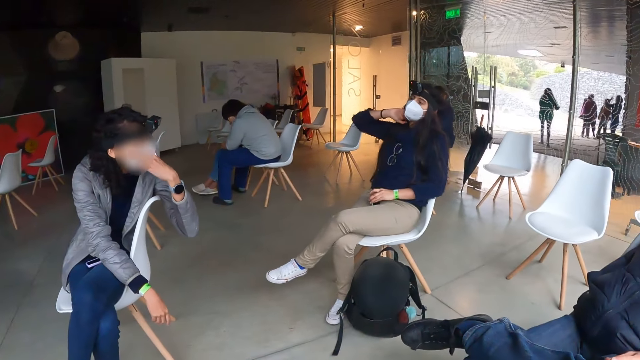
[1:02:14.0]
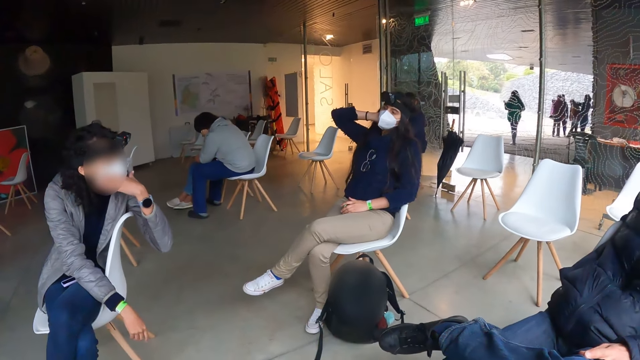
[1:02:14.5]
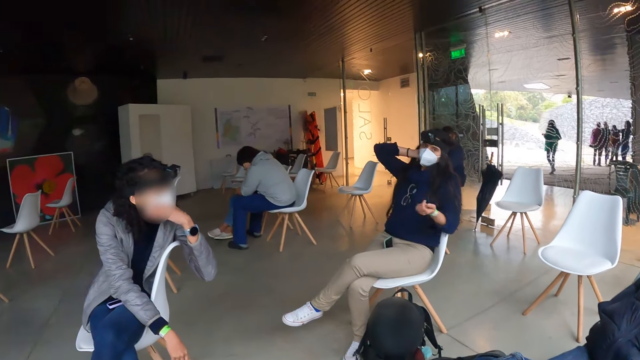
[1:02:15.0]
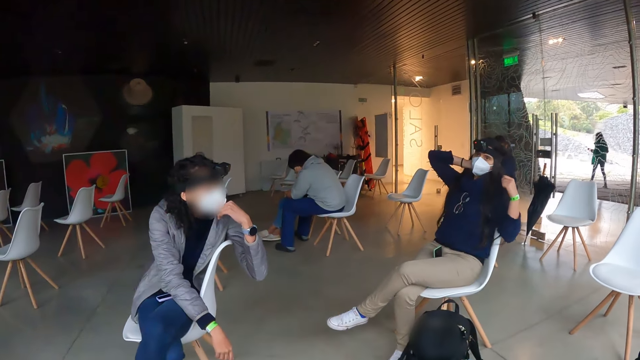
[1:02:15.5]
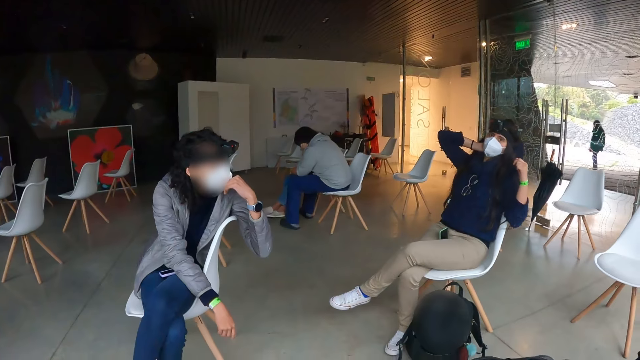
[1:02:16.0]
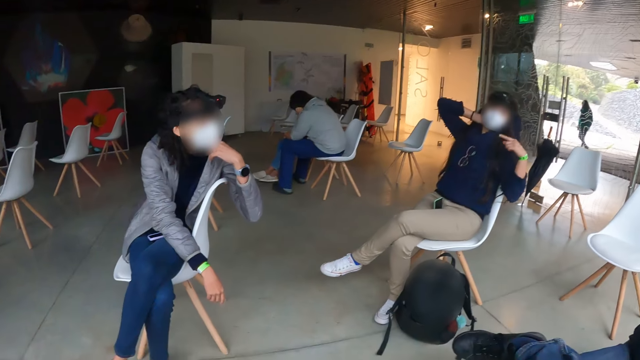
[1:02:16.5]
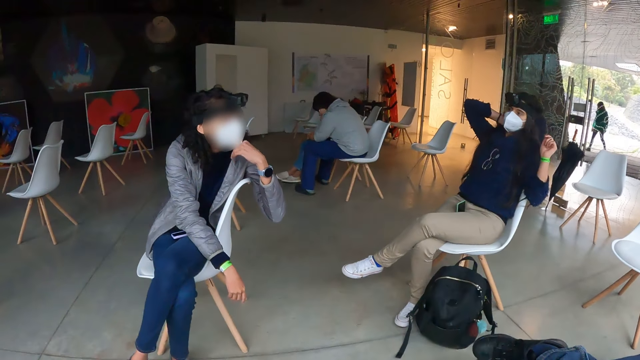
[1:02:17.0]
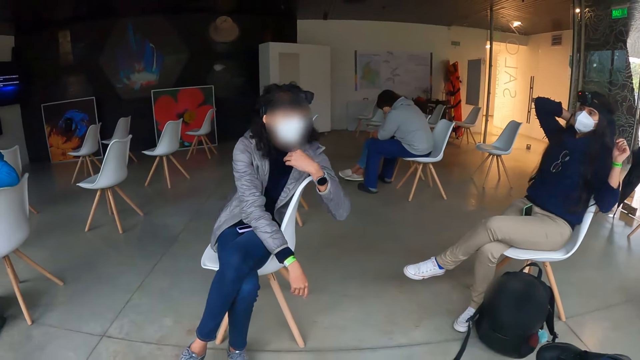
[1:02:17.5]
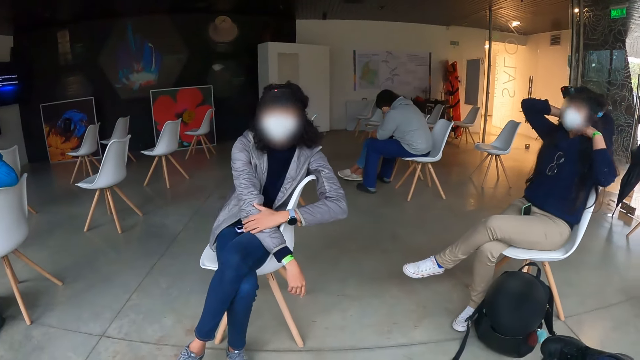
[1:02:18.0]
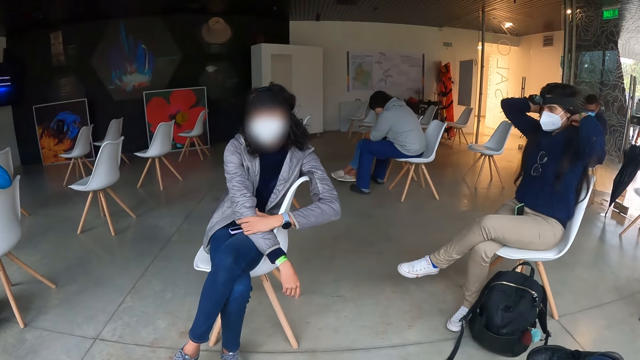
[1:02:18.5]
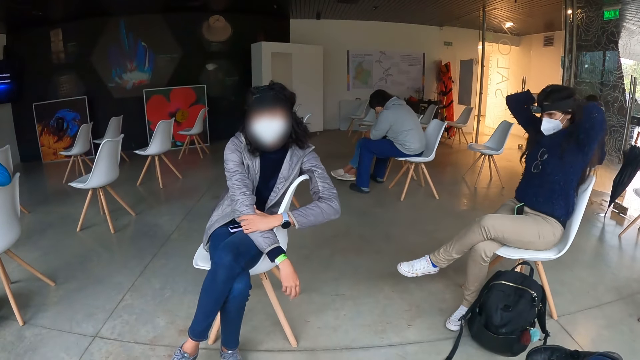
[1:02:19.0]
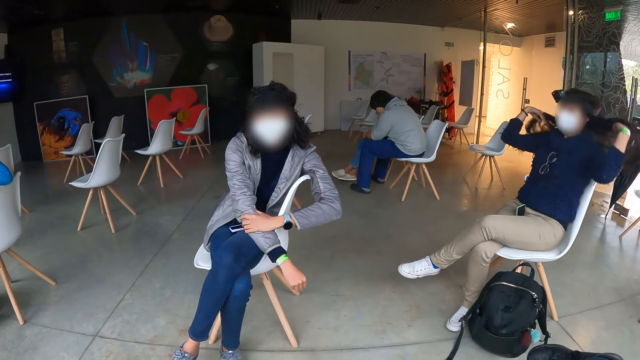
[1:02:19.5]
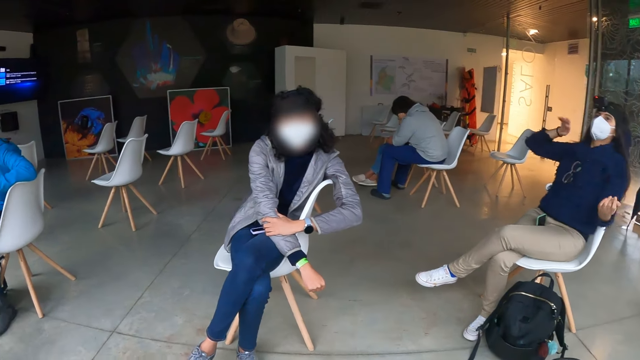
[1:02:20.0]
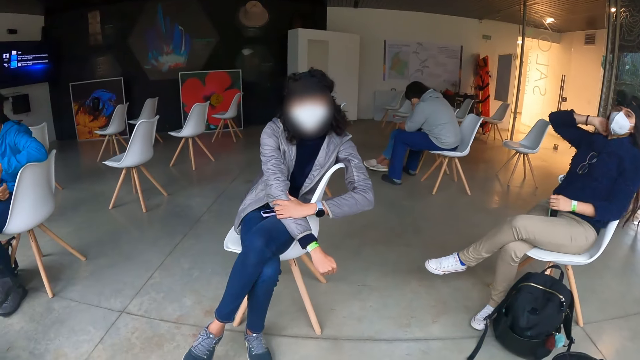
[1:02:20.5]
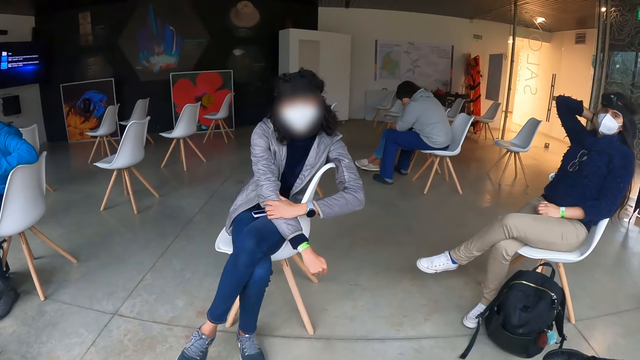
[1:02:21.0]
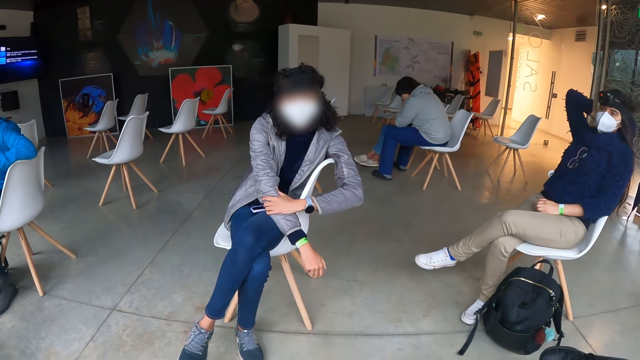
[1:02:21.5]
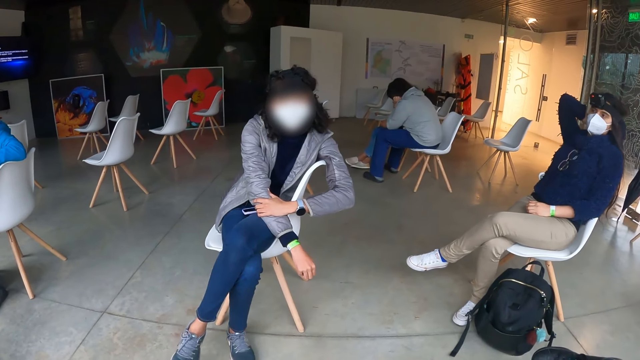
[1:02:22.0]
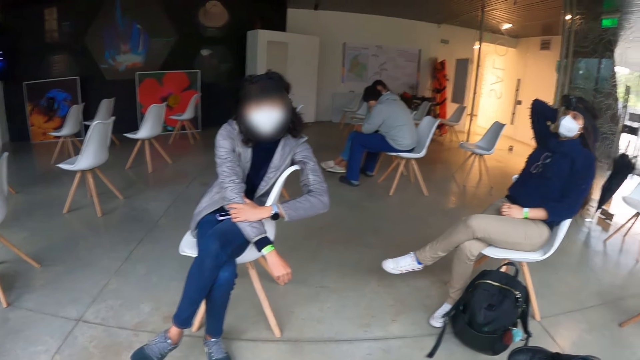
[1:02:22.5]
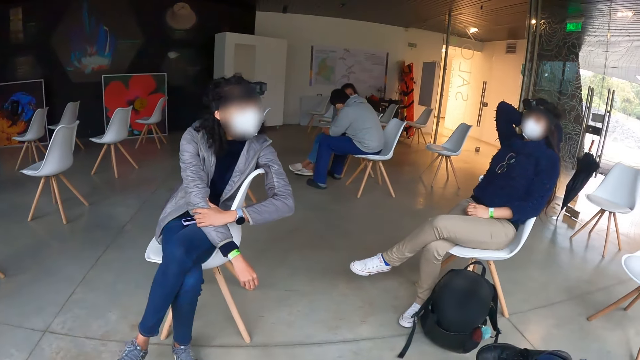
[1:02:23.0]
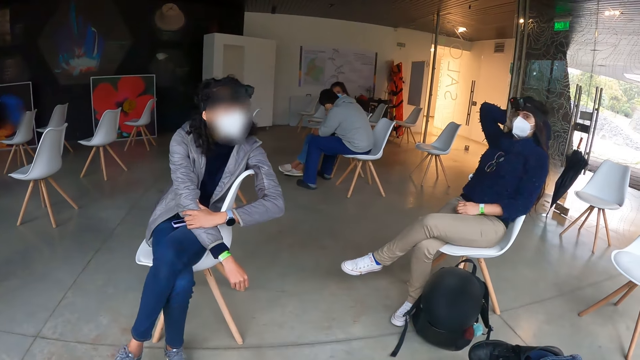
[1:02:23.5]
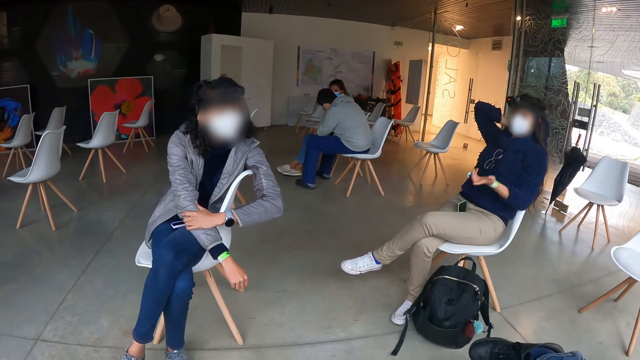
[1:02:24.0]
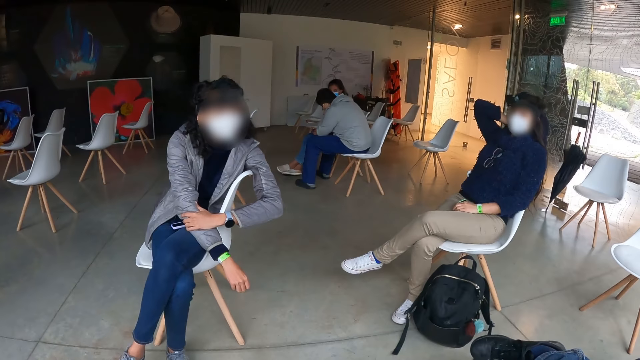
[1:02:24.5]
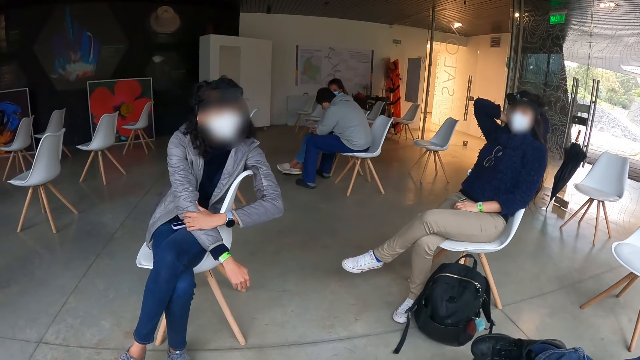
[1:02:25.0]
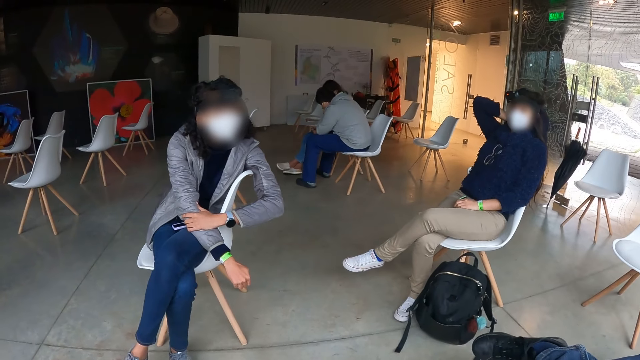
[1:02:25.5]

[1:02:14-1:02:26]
The woman places her right hand on the back of her head. The camera wearer does something. The woman adjusts her hair with both hands. The woman touches the back of her head with her right hand.

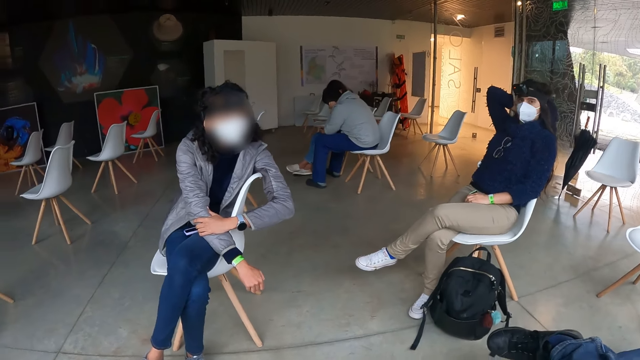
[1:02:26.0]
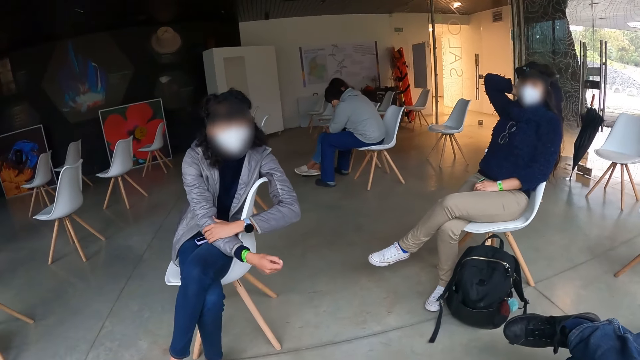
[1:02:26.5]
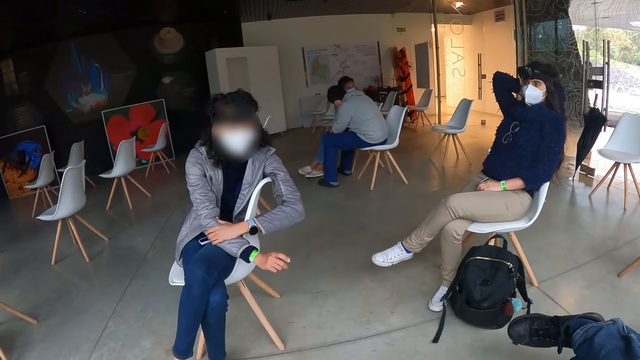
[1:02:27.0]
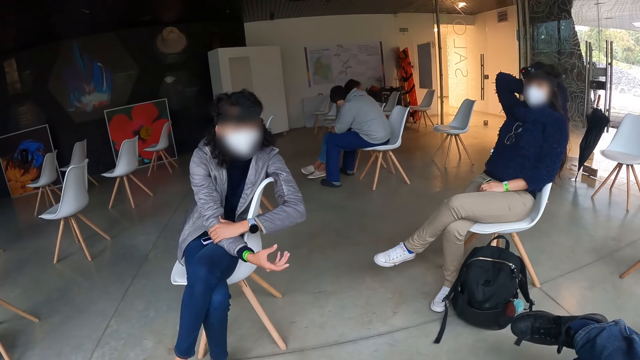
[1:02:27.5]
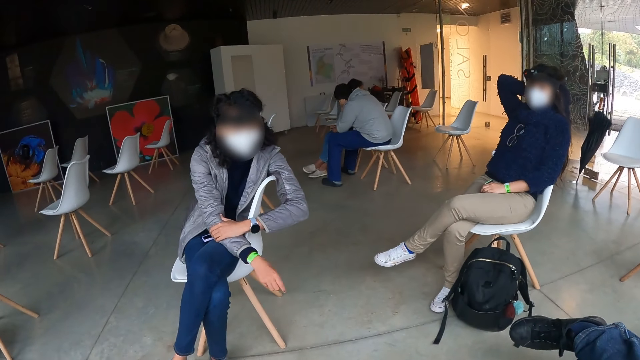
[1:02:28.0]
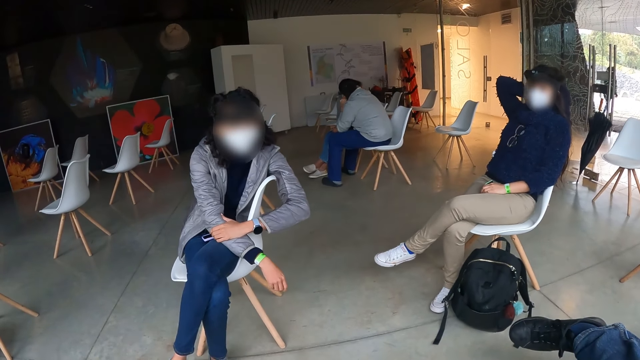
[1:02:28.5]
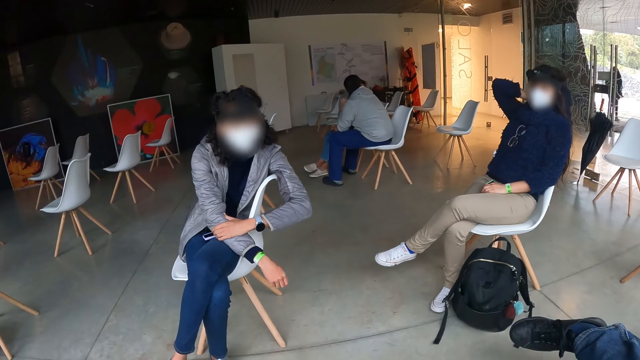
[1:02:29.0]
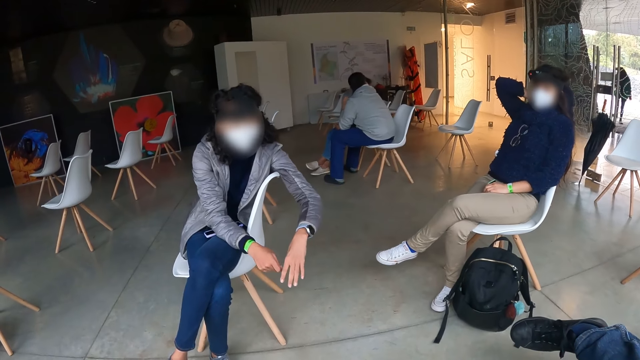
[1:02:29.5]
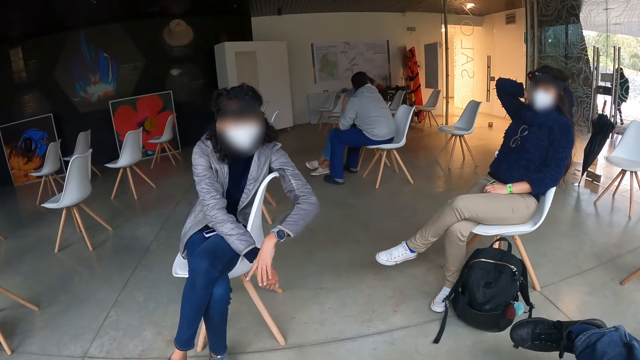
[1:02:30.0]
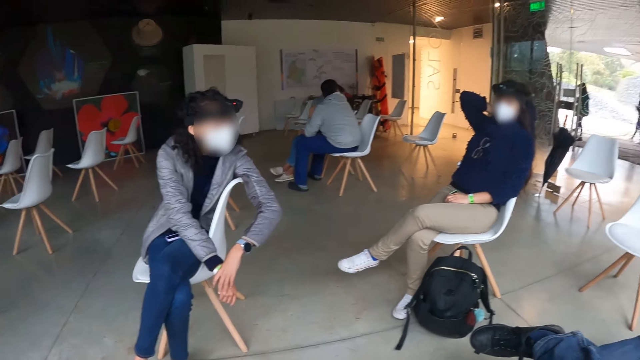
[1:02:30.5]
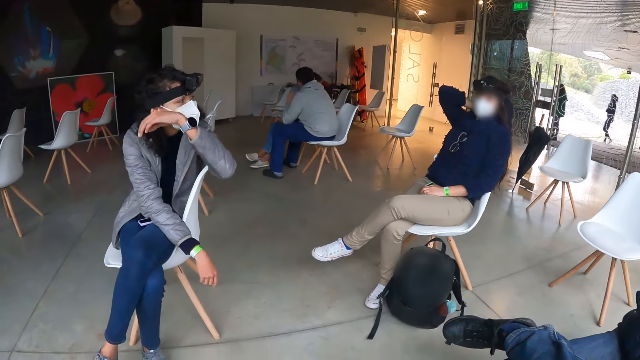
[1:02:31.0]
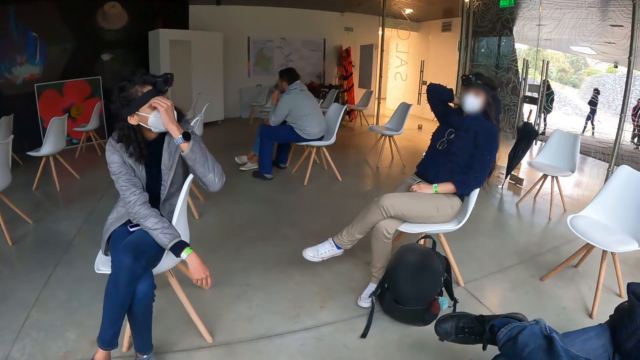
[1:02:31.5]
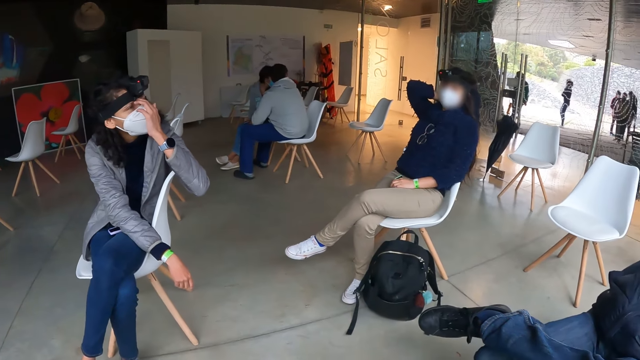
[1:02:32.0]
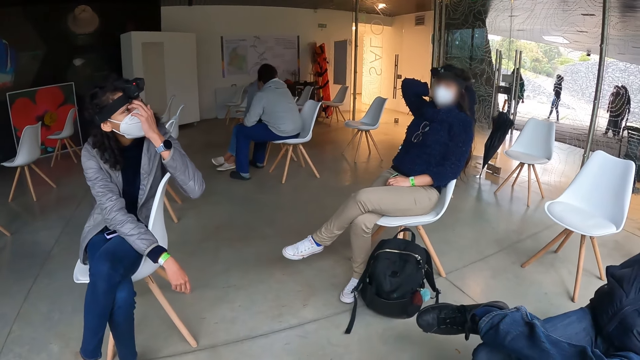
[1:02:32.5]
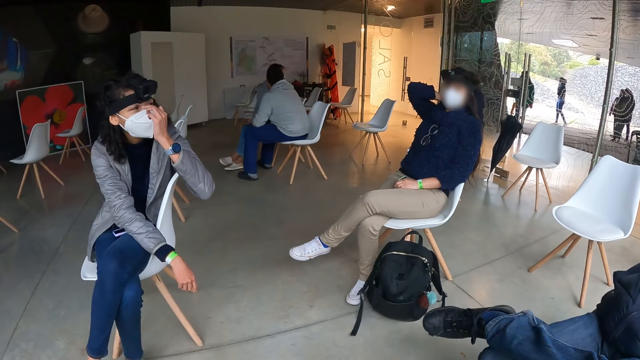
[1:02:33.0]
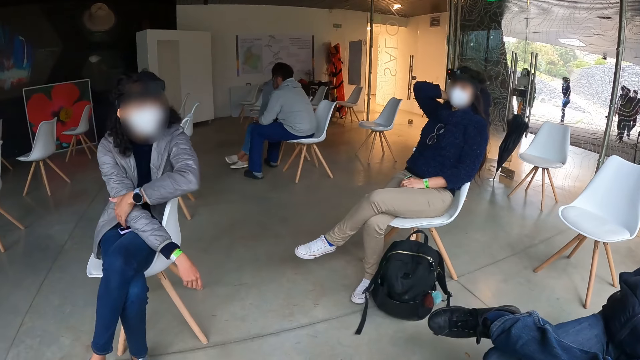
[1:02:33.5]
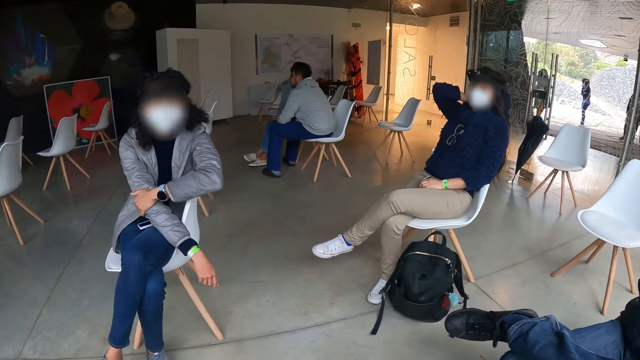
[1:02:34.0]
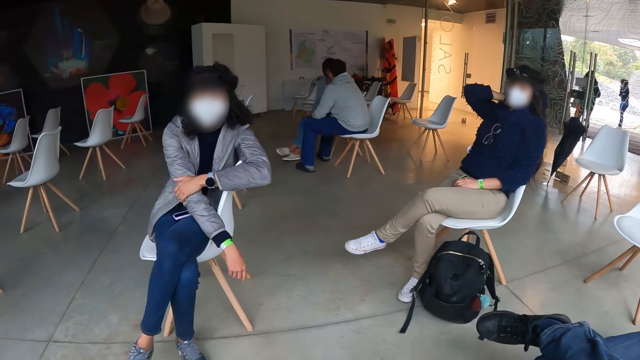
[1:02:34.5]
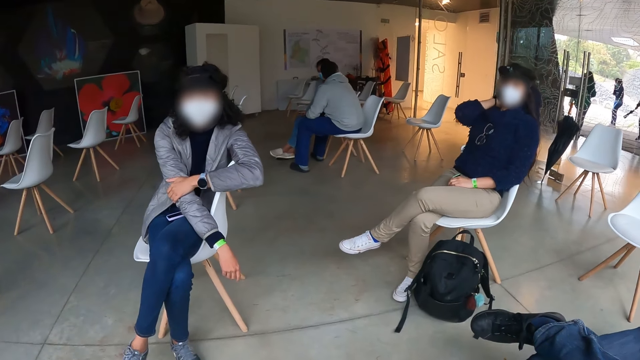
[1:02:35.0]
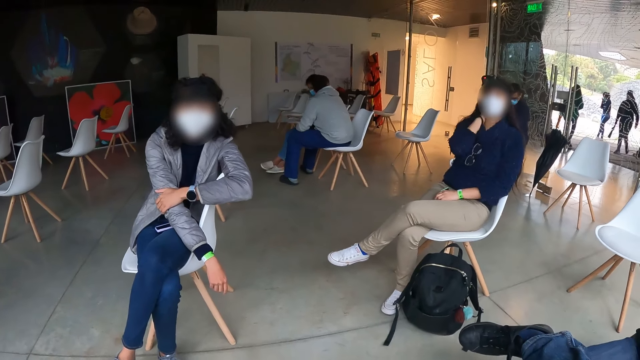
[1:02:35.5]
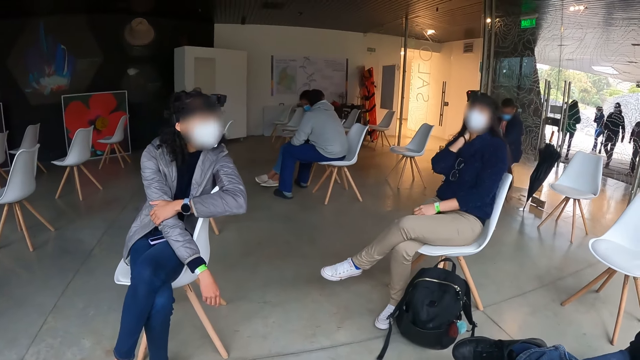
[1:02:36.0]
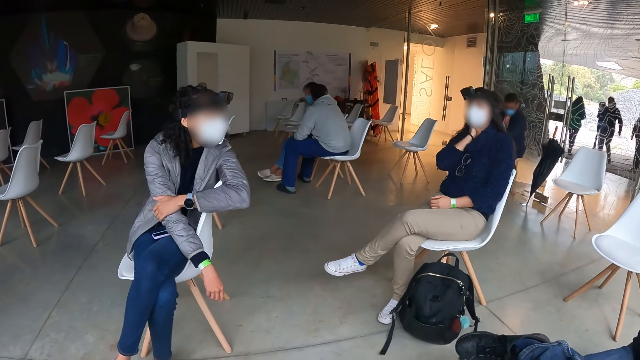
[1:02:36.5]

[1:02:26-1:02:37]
The woman places her left hand on her face, removes her left hand from her face, and places her left hand on her right arm.
